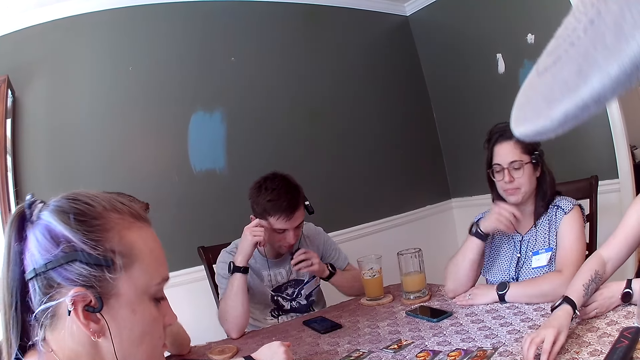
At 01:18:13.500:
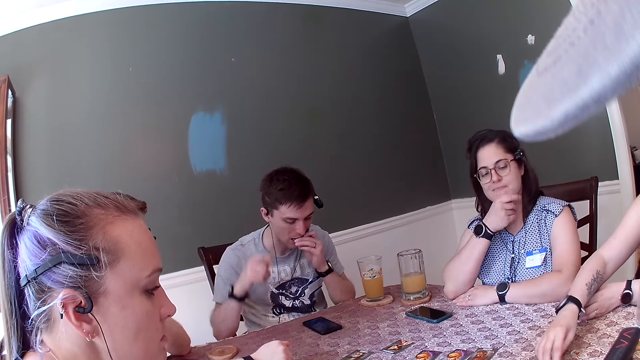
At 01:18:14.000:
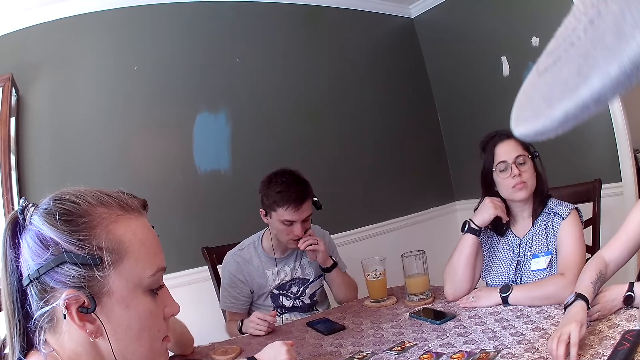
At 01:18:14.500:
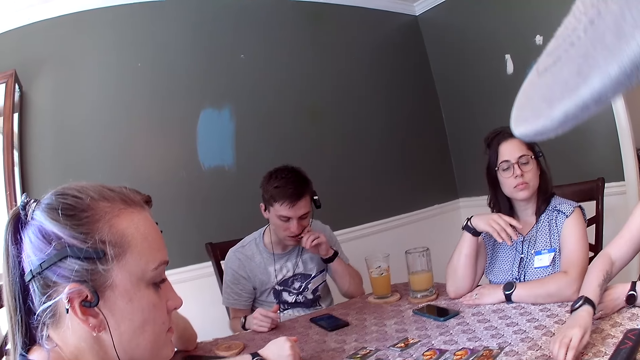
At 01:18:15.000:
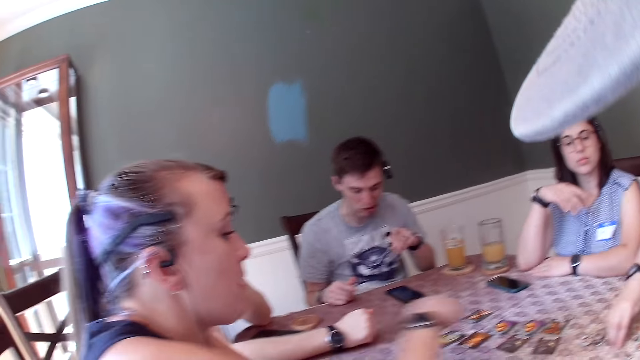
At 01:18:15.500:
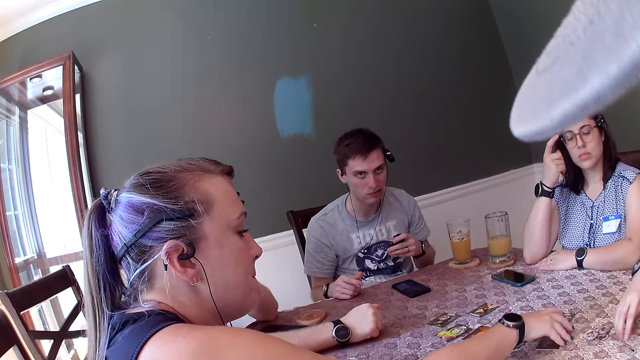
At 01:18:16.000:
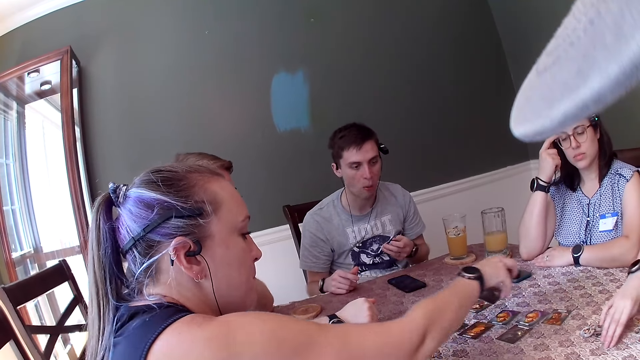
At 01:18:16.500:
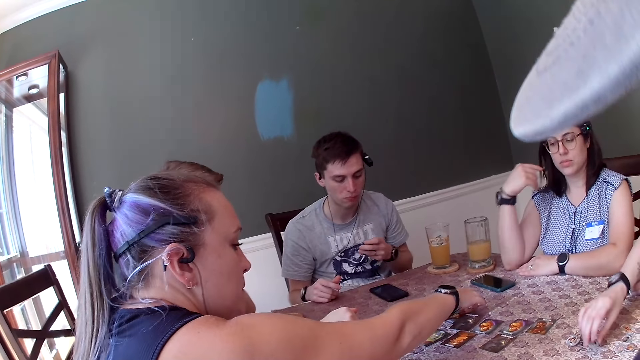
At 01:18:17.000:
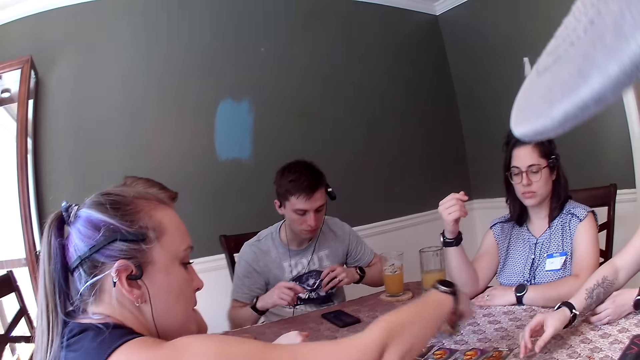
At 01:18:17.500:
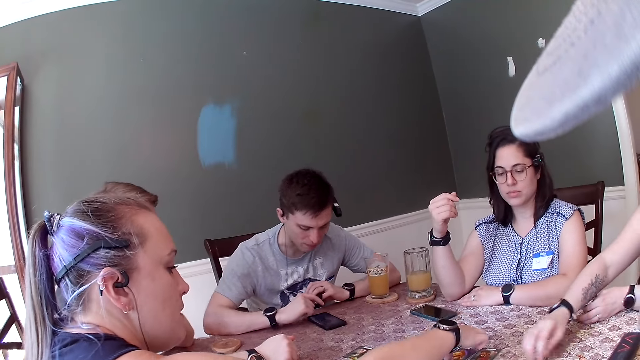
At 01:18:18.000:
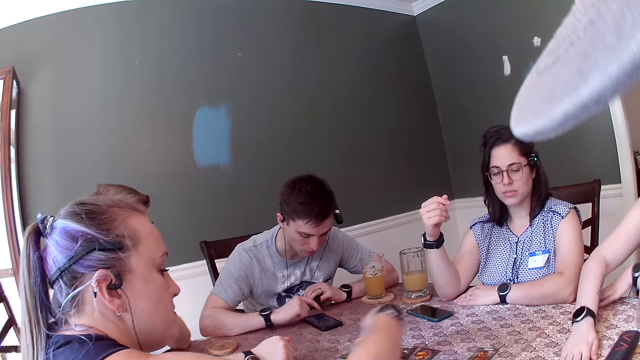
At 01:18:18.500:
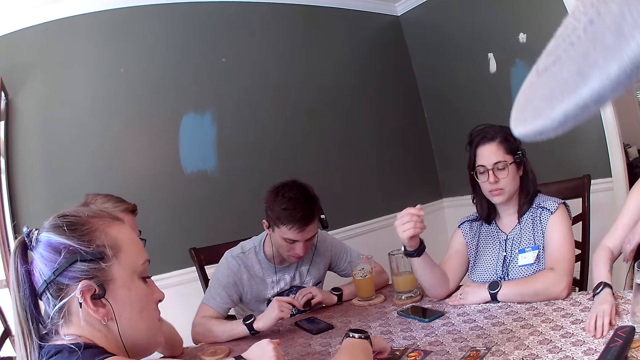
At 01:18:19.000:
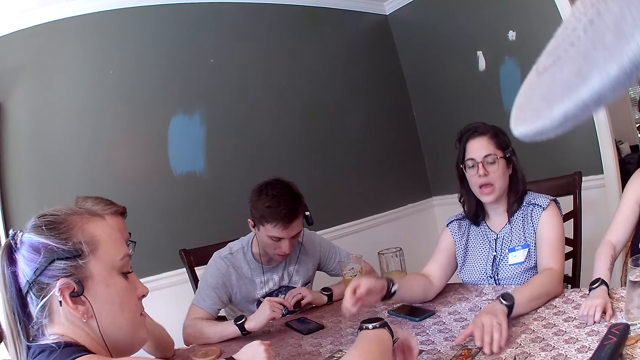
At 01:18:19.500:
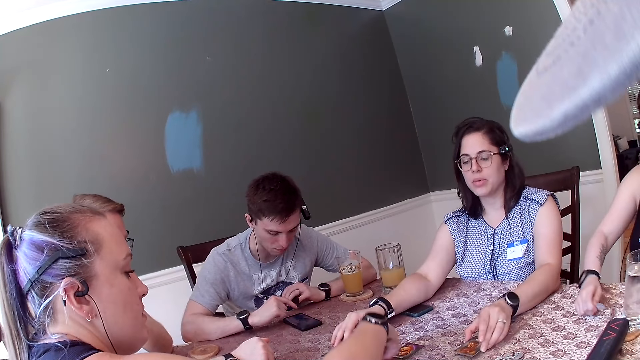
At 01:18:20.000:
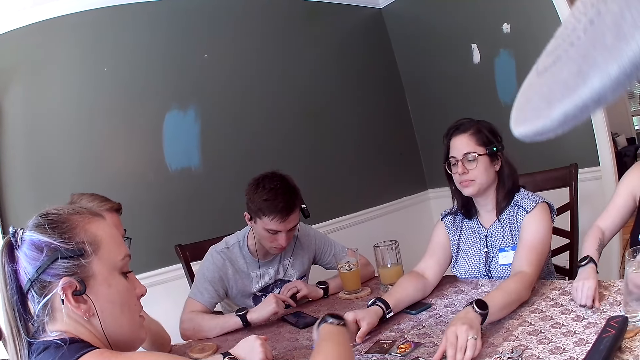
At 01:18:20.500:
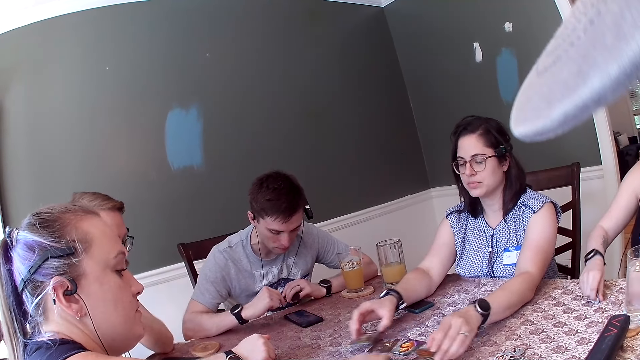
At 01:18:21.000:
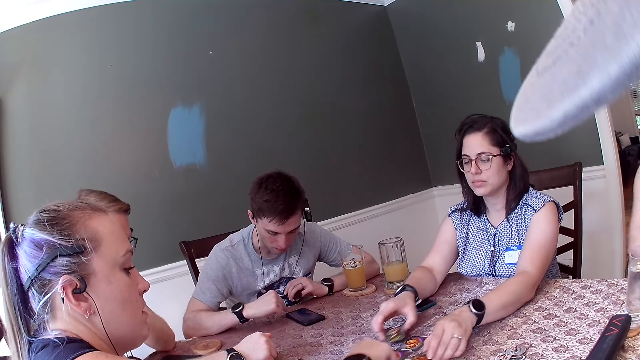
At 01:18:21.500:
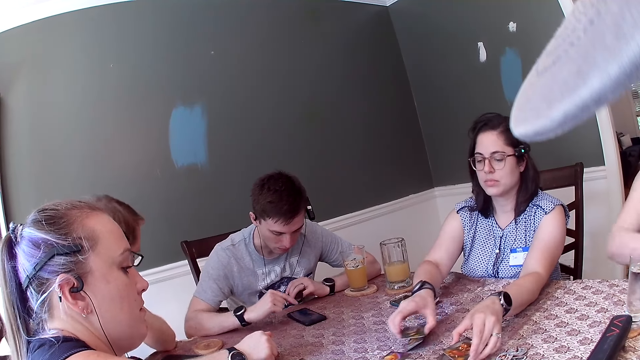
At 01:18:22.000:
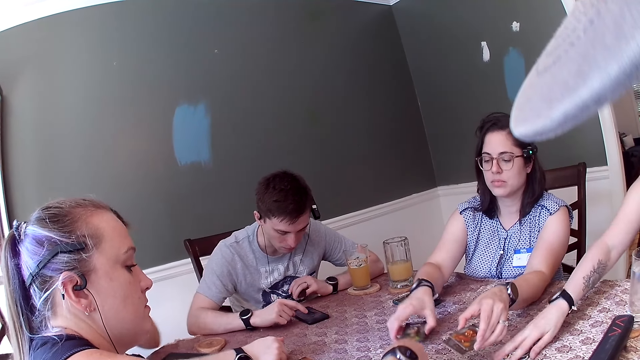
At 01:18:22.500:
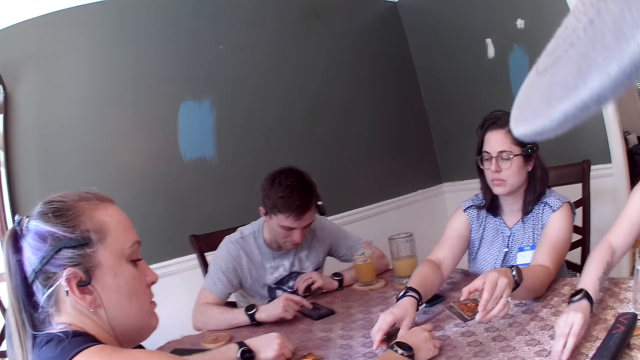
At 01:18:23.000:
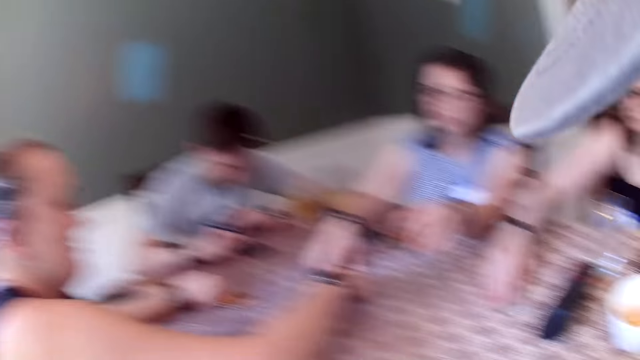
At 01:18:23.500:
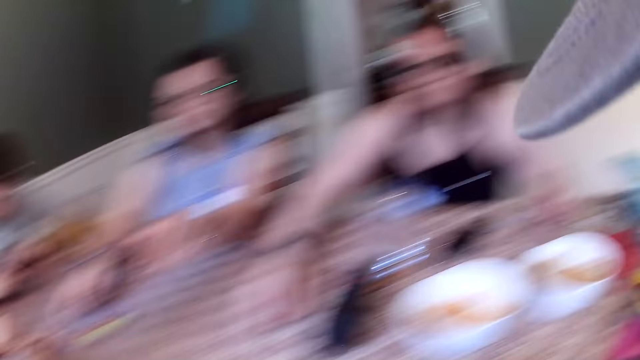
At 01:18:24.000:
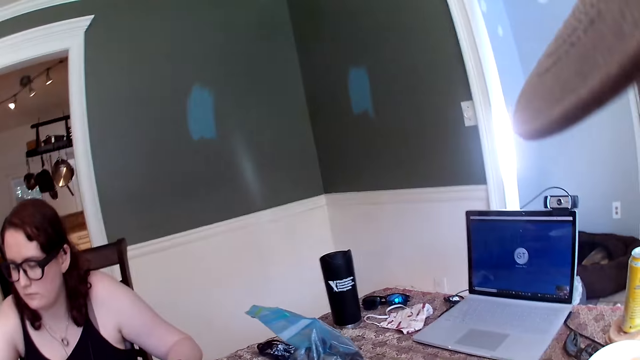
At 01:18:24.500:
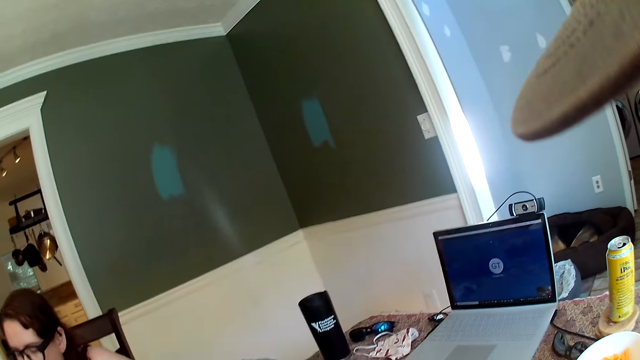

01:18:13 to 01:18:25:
A woman adjusts cards on the table with her right hand. She picks the cards. Another woman packs the cards from the table with her hands.

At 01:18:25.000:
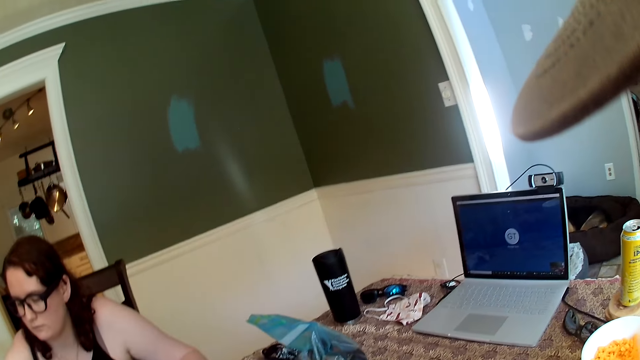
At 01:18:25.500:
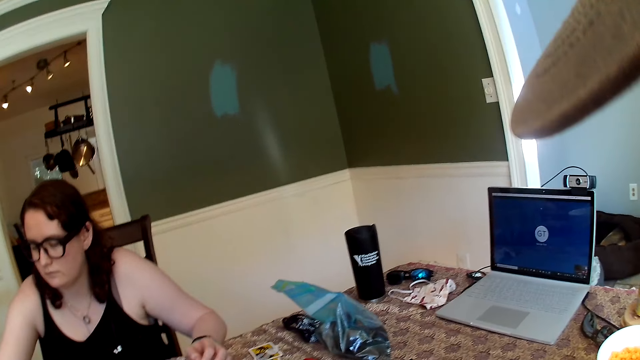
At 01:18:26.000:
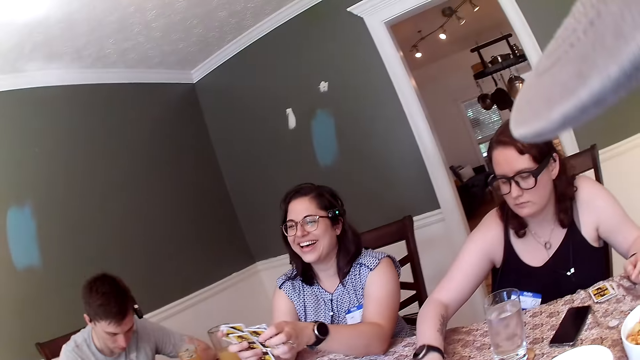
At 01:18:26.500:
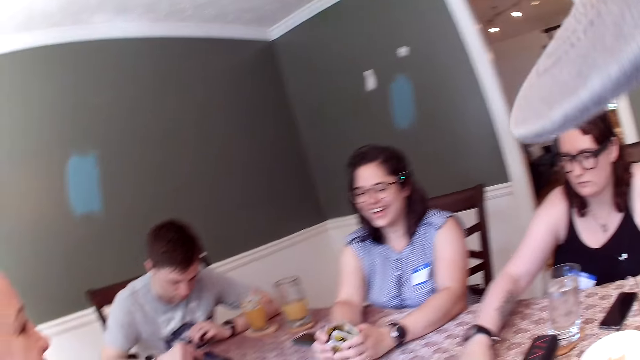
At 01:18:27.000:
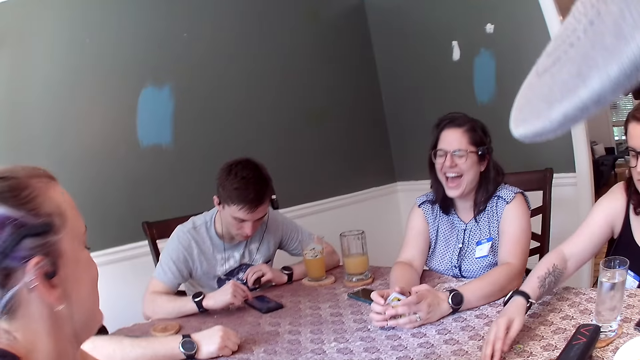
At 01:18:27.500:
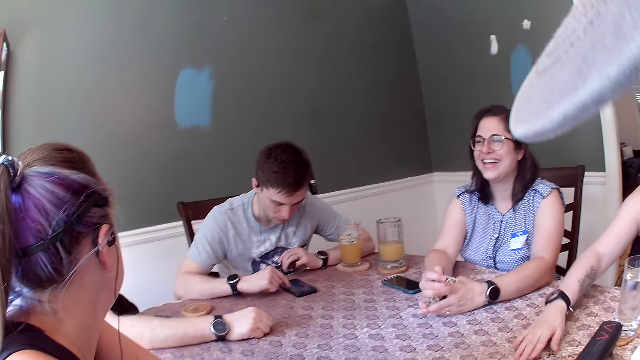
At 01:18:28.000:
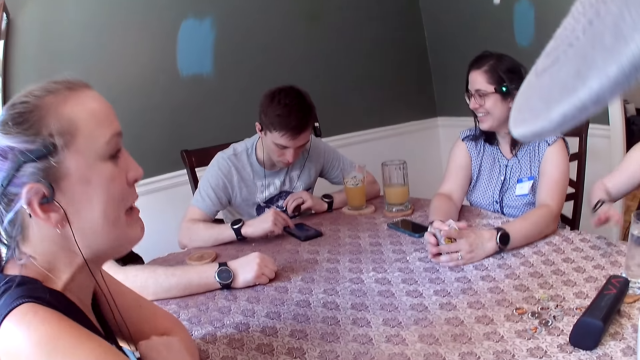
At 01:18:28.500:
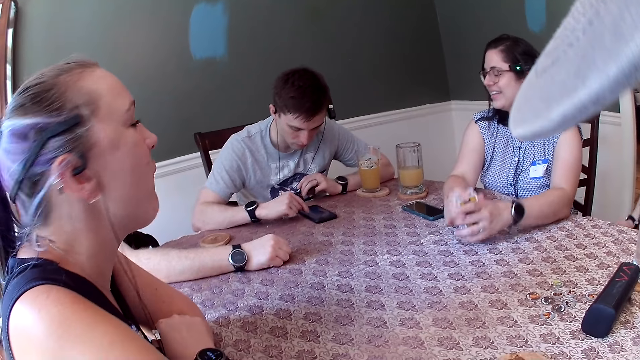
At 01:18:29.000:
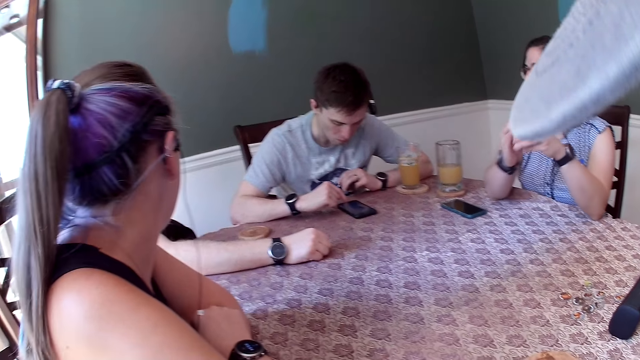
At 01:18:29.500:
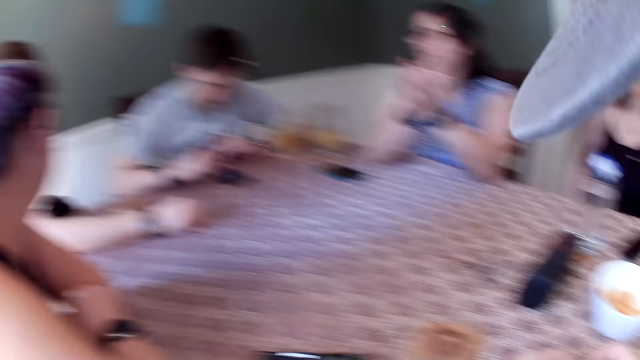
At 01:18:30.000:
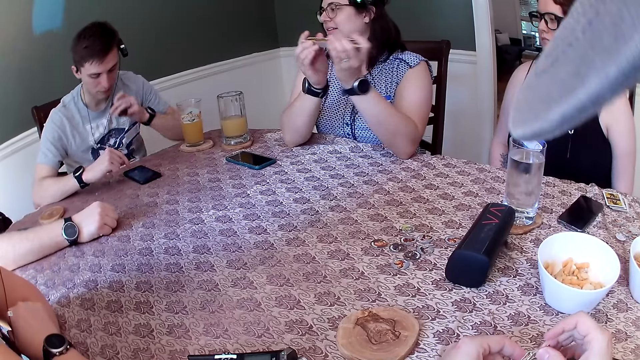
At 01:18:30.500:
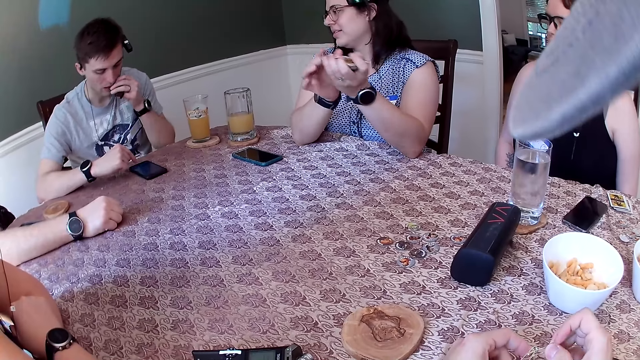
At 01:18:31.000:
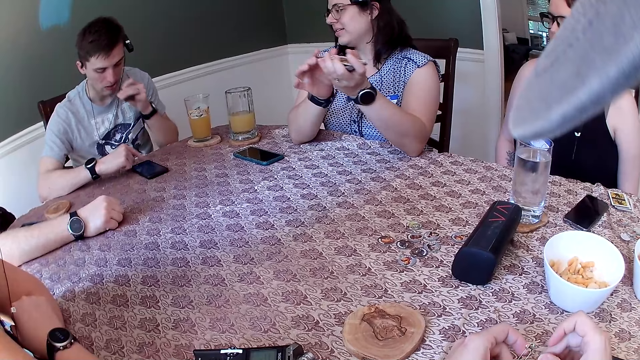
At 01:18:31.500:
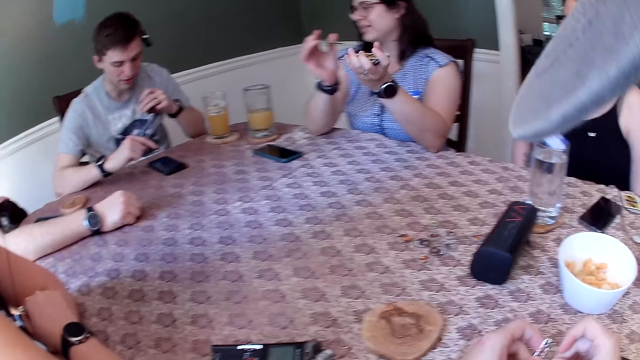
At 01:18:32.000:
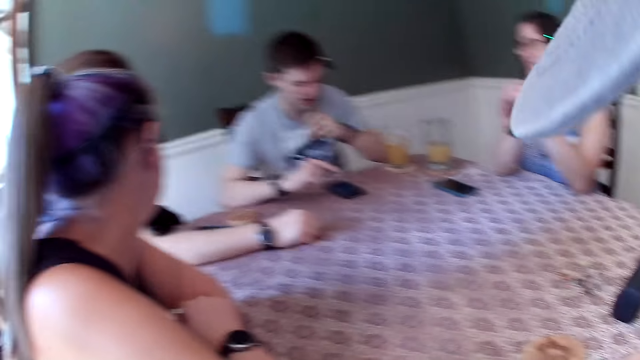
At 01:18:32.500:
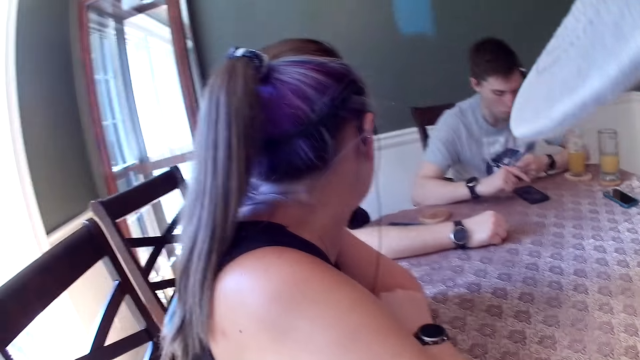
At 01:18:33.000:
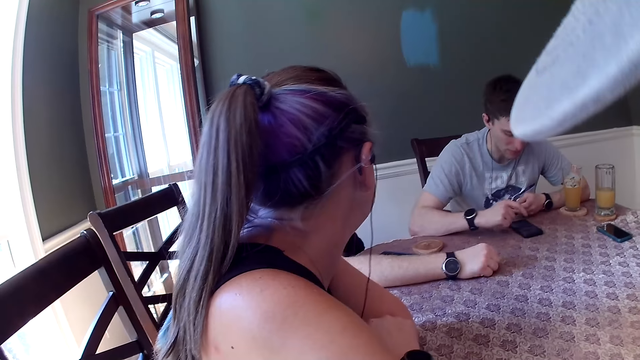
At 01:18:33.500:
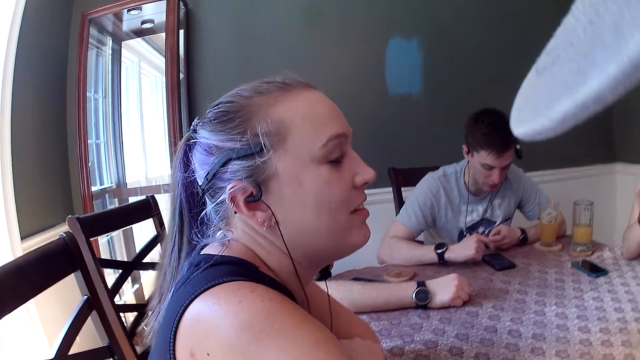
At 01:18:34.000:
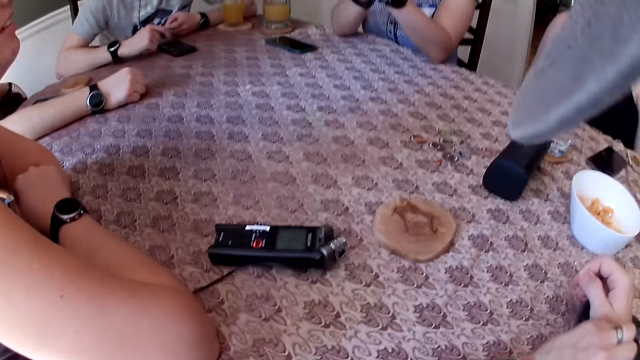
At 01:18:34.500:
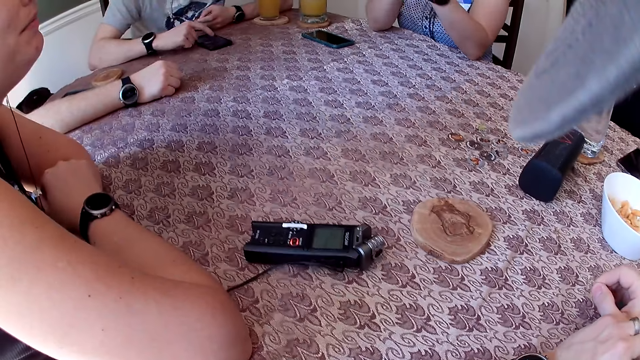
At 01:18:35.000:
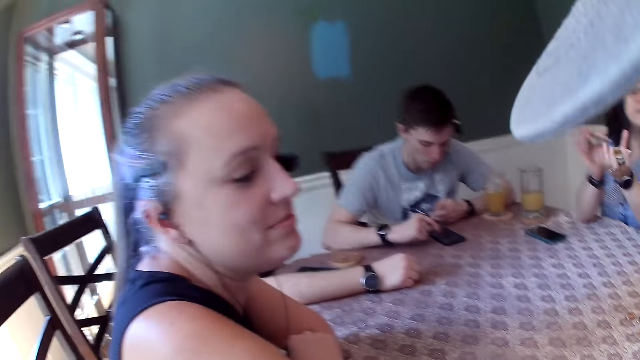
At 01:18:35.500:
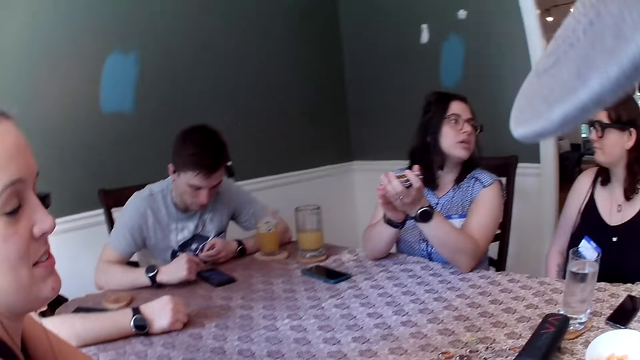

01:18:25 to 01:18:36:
A woman shuffles the cards with her hands. A man puts the cookie in his left hand into his mouth. The man operates a phone.
